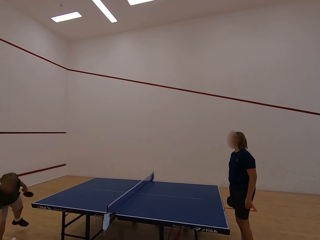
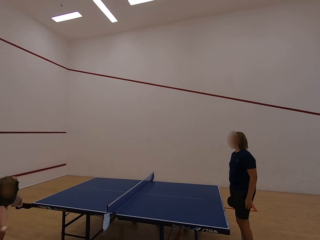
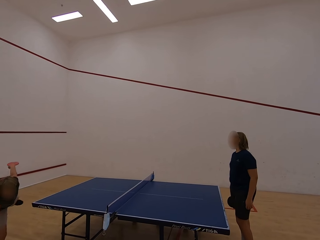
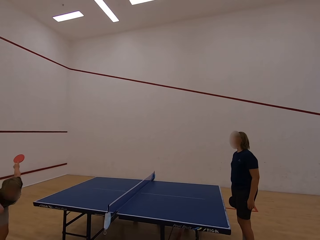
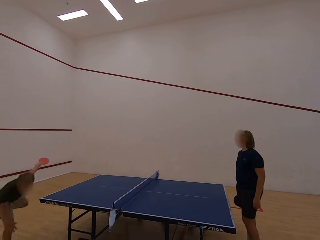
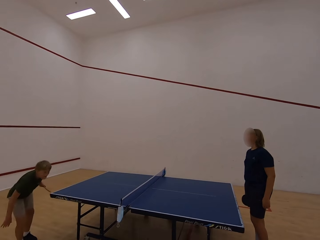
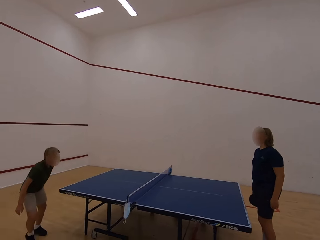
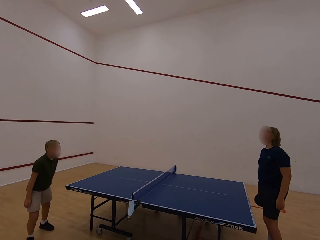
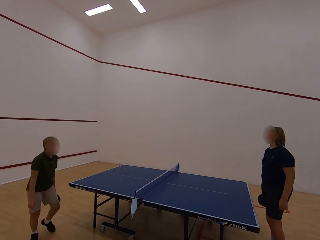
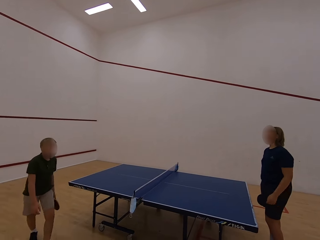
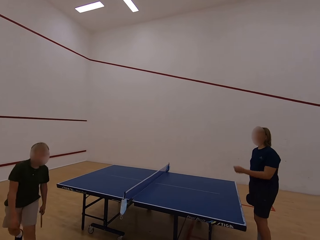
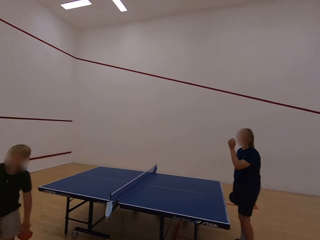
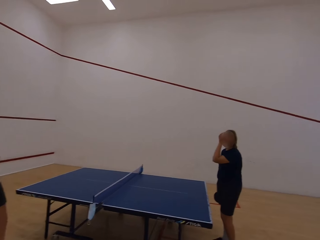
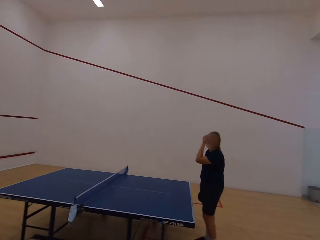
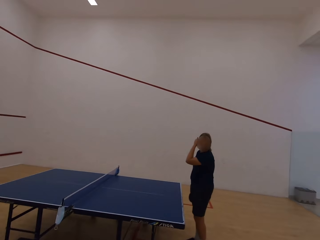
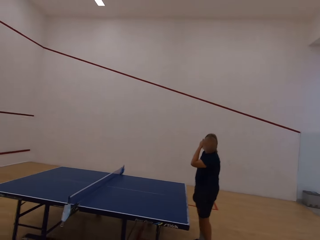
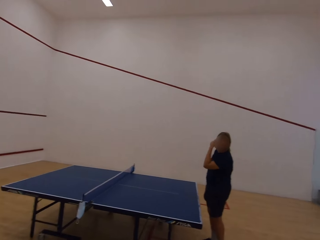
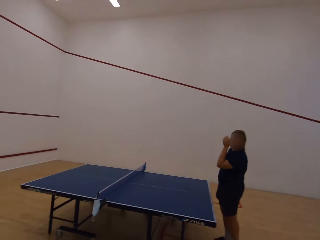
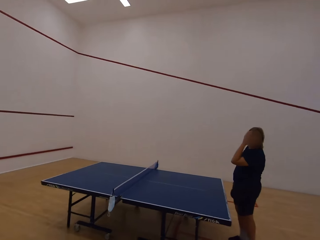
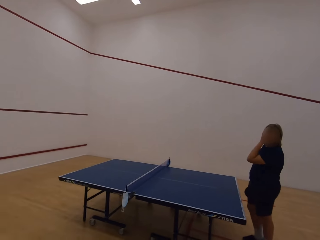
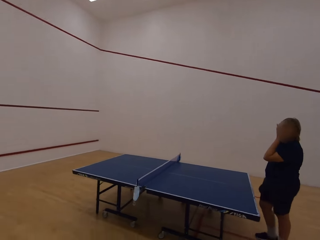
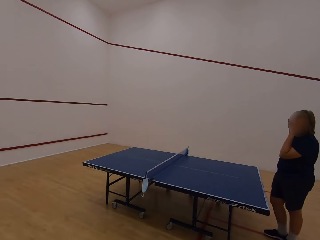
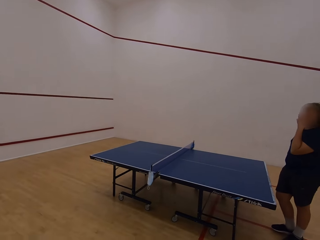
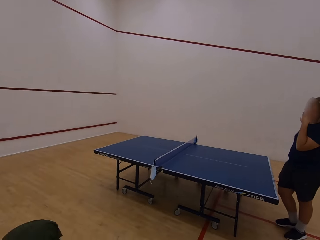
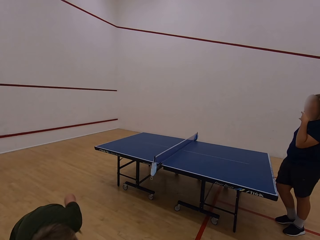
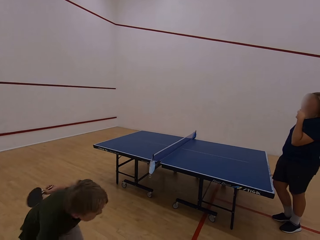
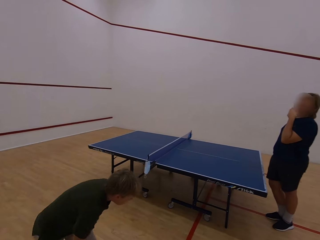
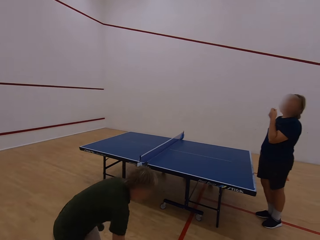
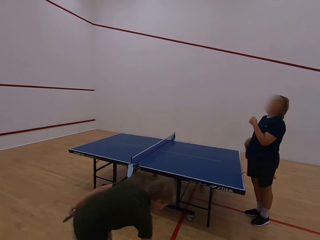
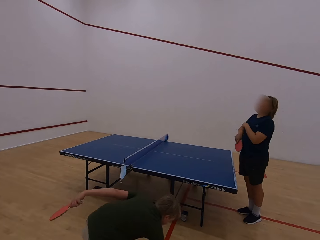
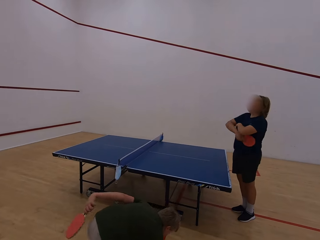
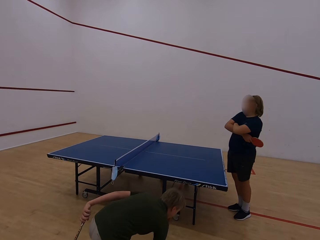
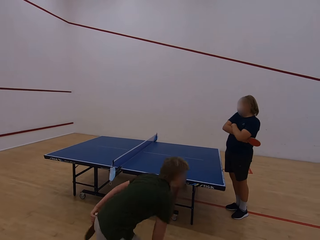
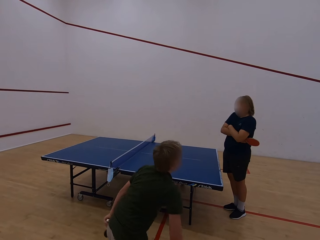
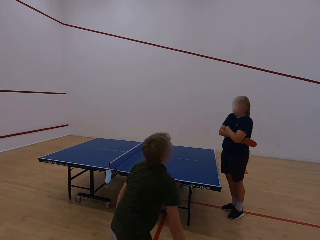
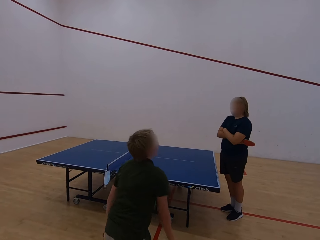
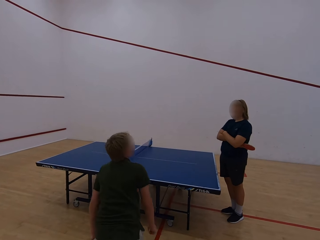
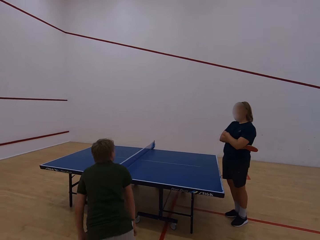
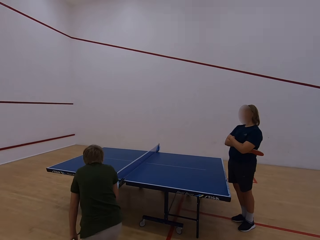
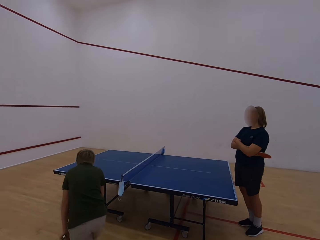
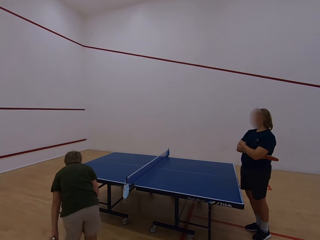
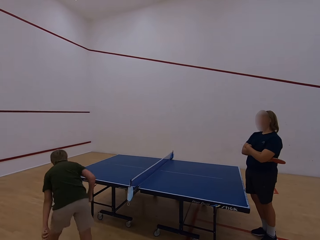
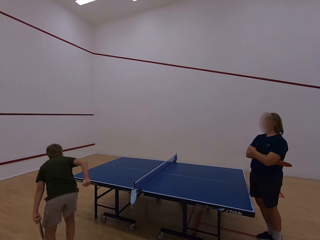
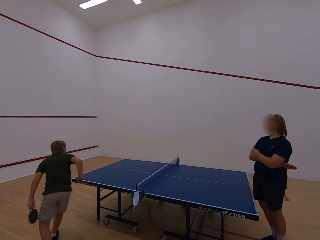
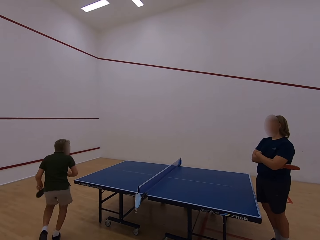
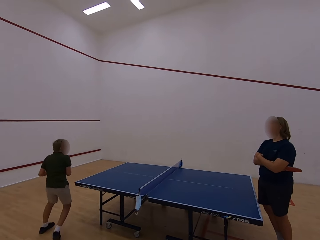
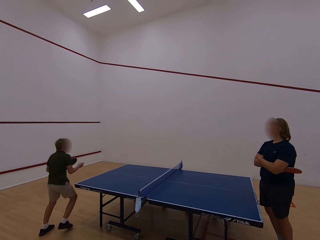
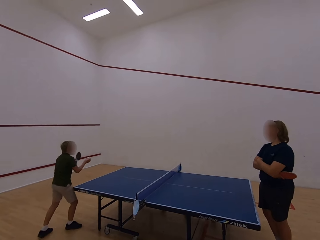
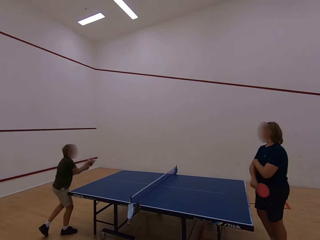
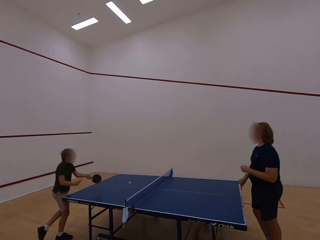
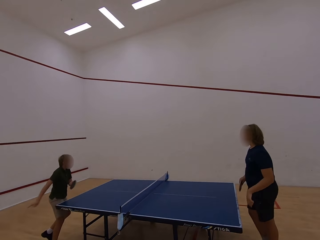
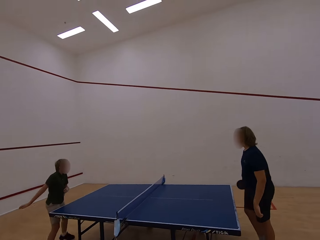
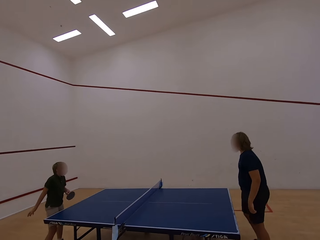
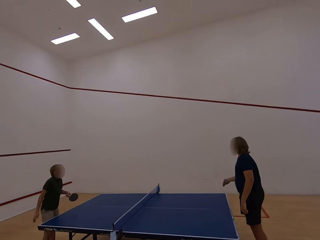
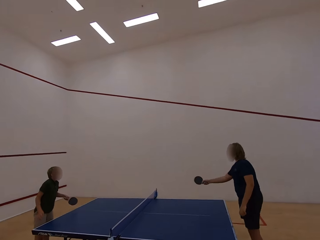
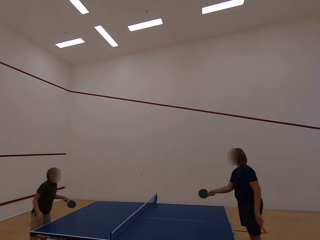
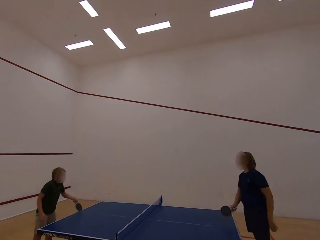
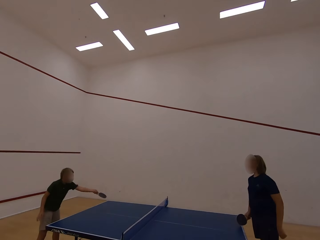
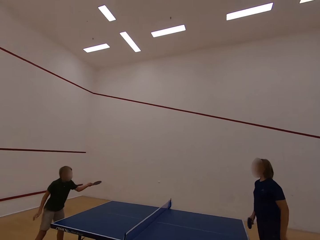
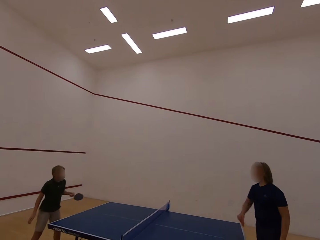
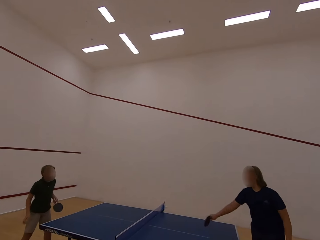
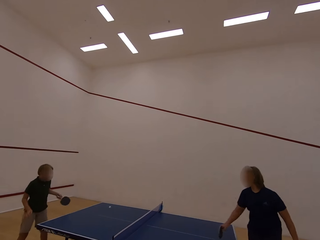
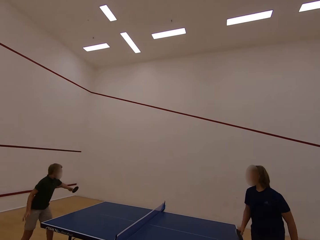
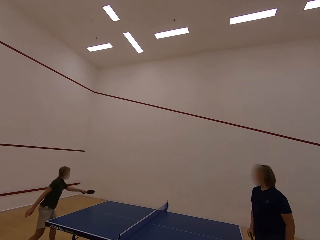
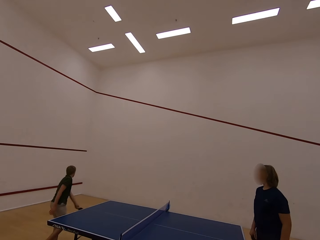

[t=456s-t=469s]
A boy follows the ball. The camera wearer stares at a lady. The lady touches the face with the left hand. The boy walks in the room, picks up the ball, walks in the room, moves towards the table, and plays table tennis with the lady. The lady plays table tennis.

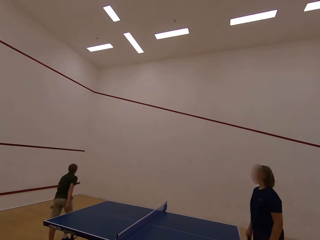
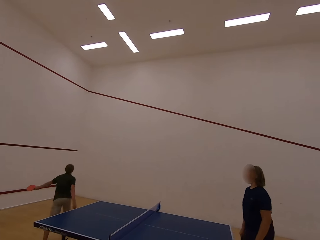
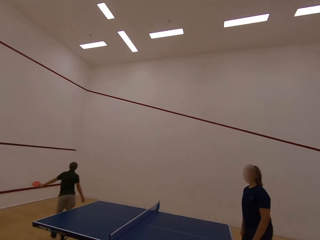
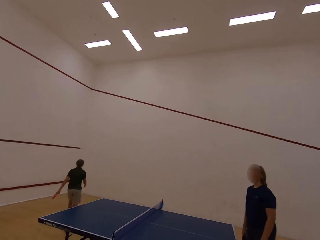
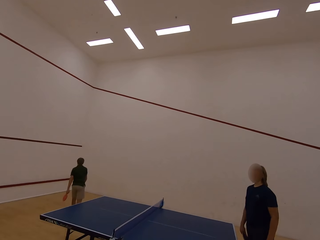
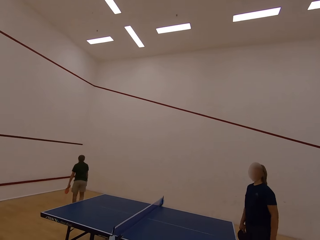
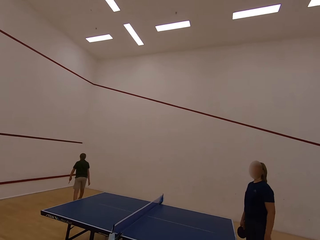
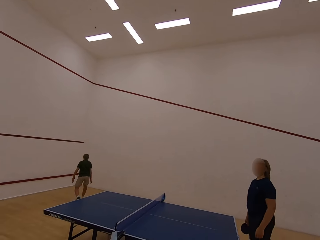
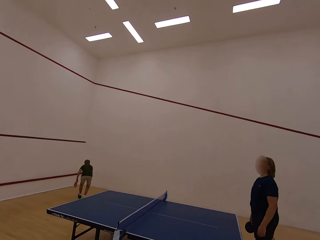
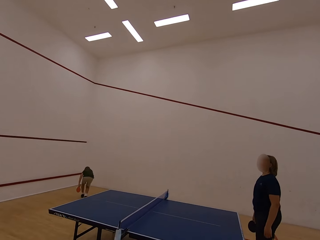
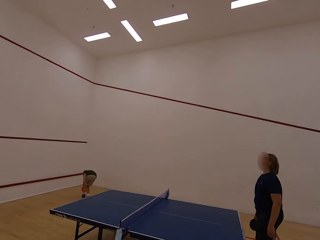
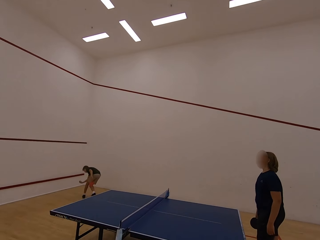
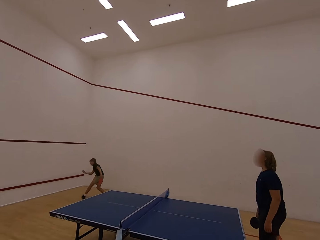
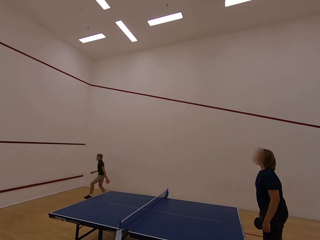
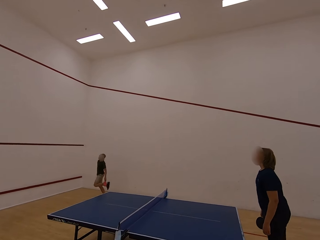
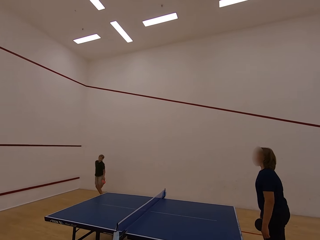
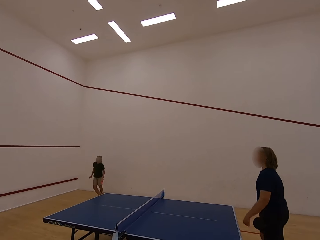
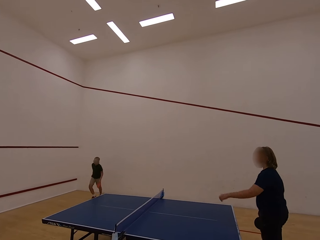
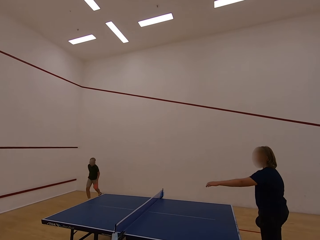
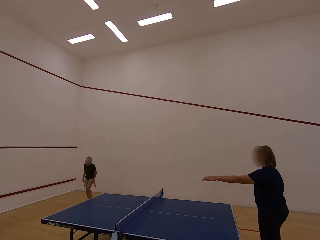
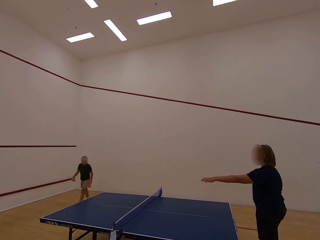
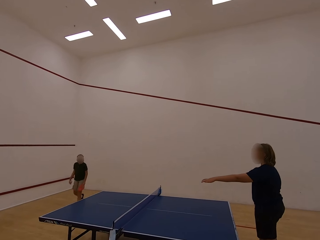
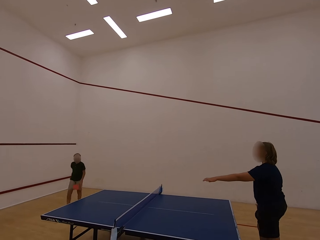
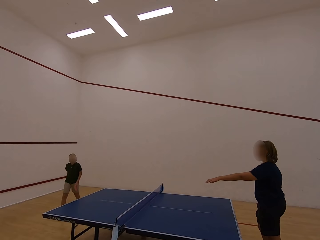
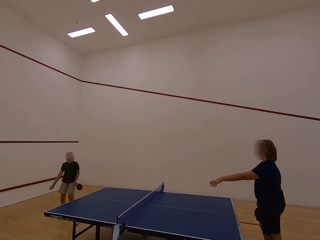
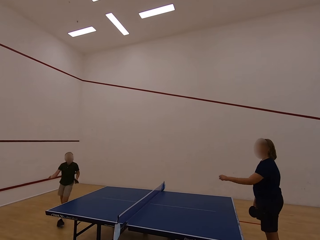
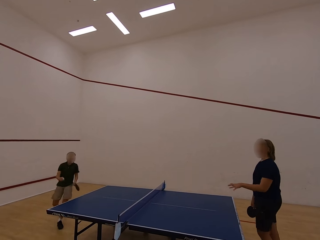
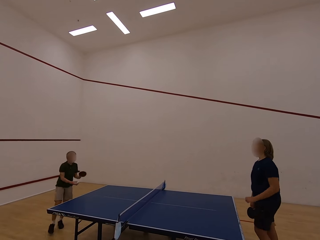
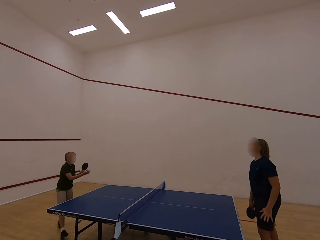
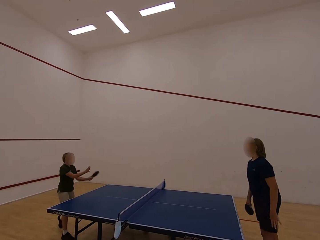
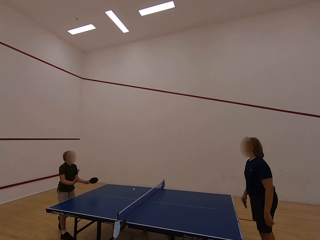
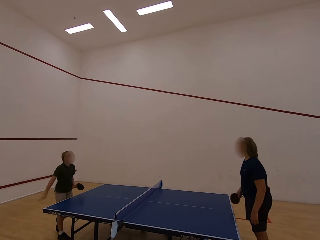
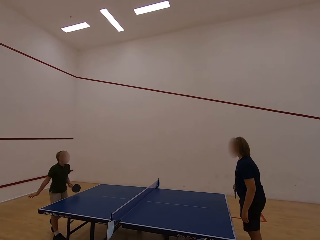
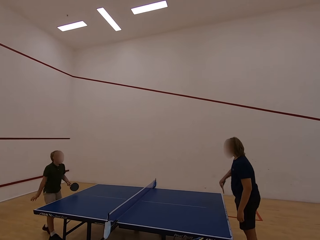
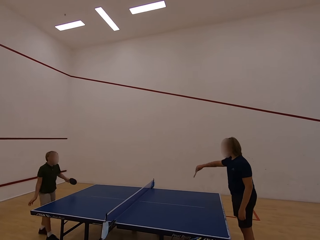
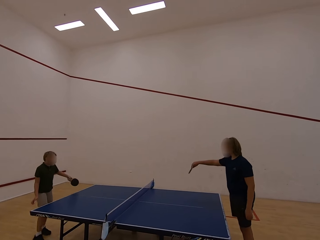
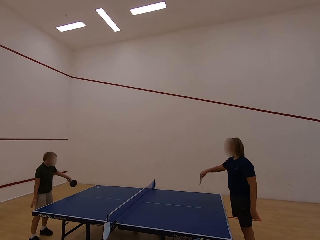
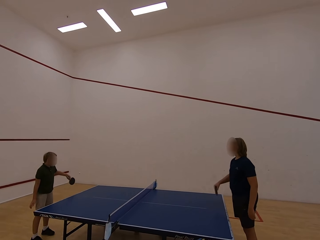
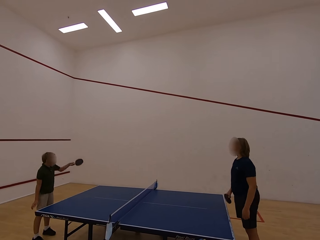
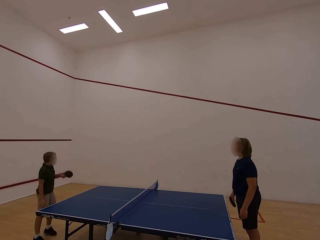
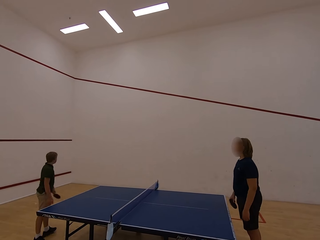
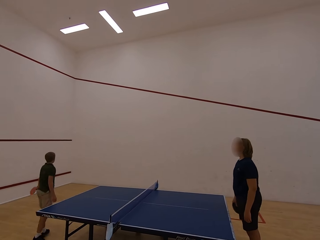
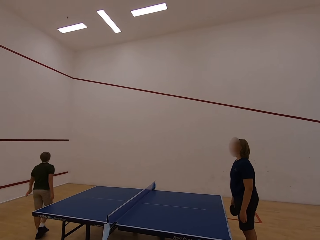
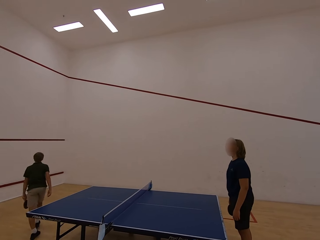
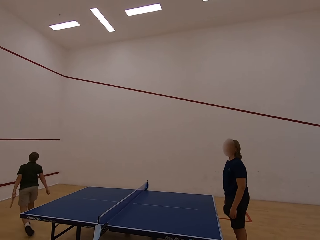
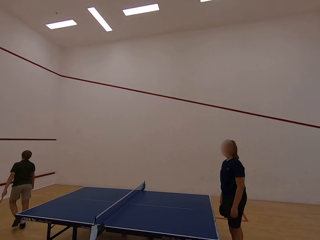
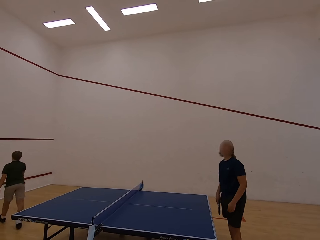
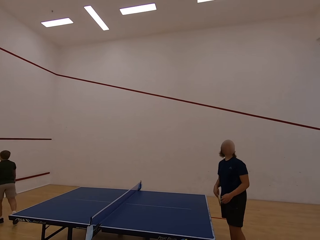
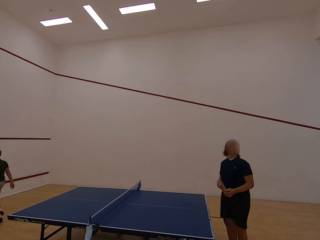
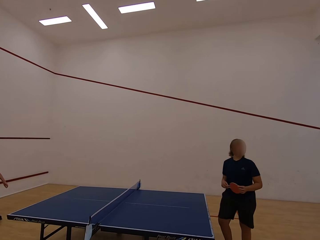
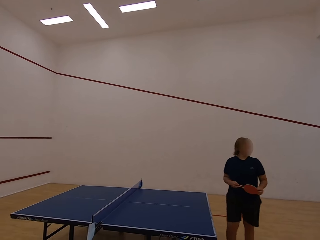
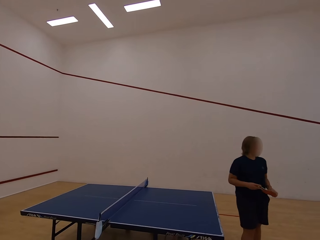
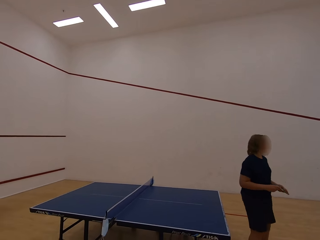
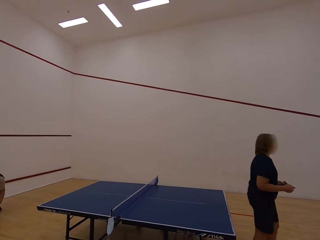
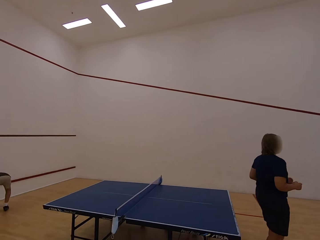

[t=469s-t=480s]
A boy walks in the room, follows the ball, picks up the ball with the right hand, walks in the room, moves towards the table, and plays table tennis with a lady. The lady plays table tennis. The boy follows the ball and walks in the room. The lady moves the body.
